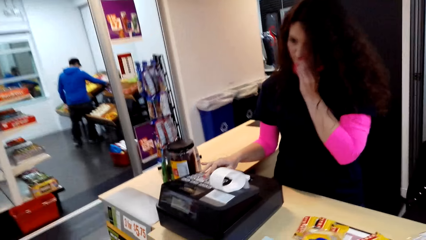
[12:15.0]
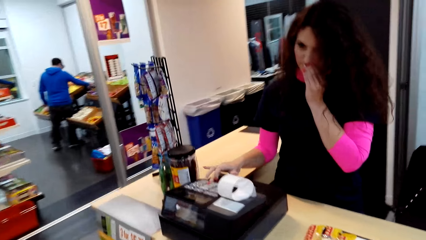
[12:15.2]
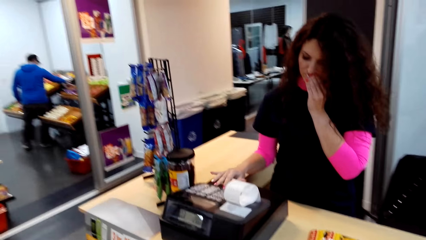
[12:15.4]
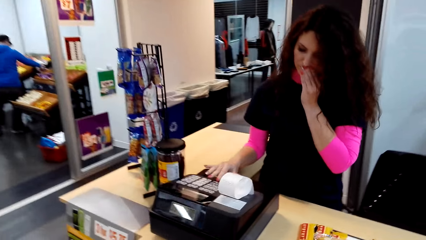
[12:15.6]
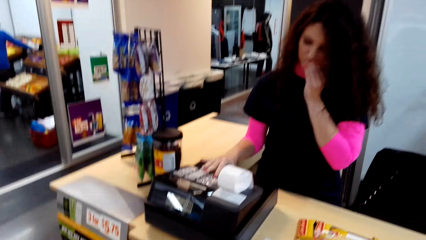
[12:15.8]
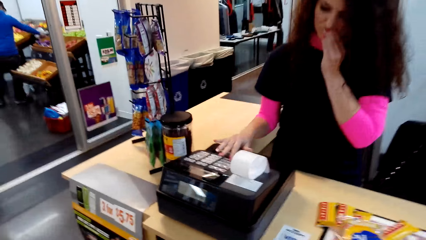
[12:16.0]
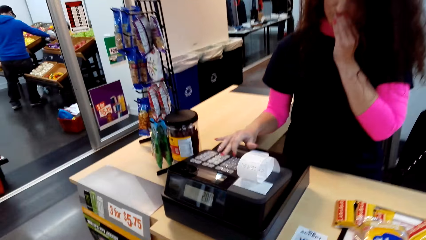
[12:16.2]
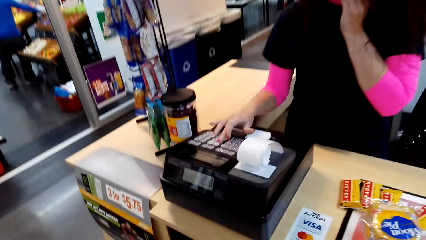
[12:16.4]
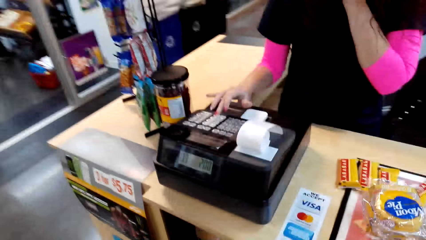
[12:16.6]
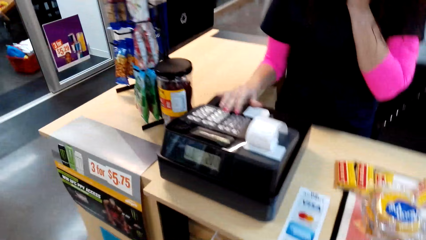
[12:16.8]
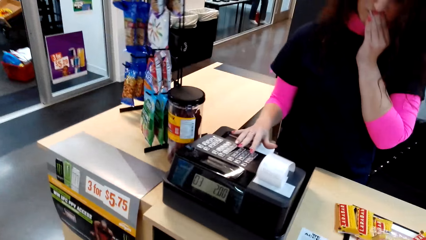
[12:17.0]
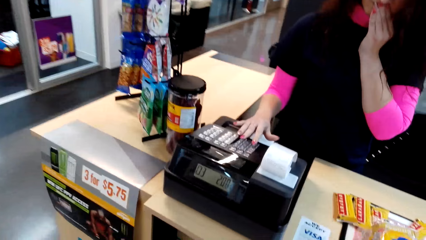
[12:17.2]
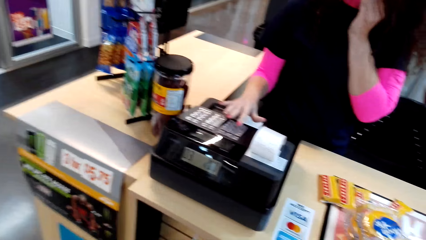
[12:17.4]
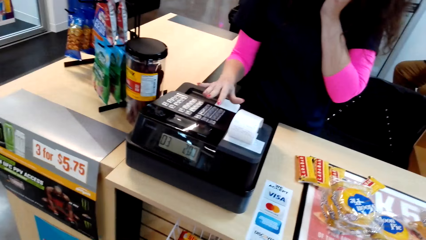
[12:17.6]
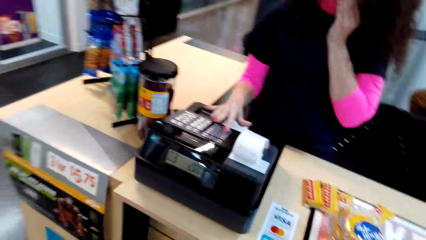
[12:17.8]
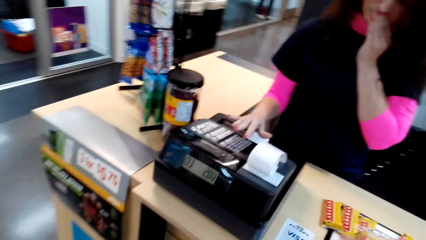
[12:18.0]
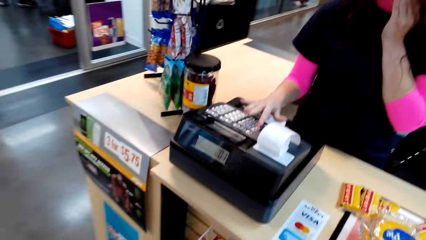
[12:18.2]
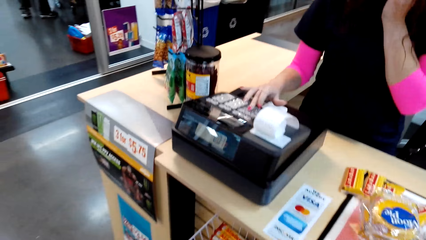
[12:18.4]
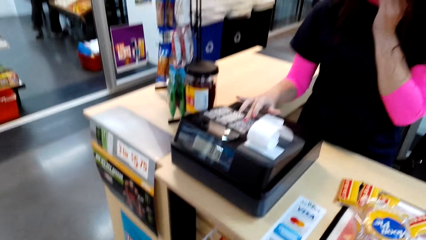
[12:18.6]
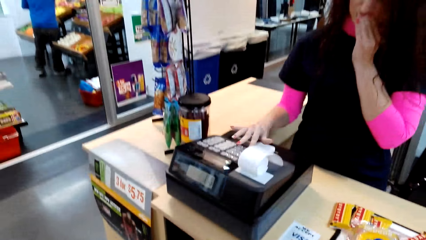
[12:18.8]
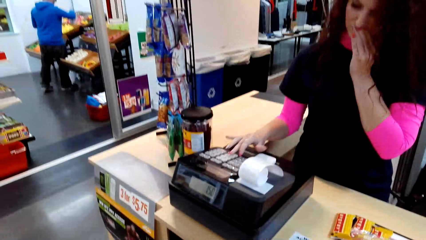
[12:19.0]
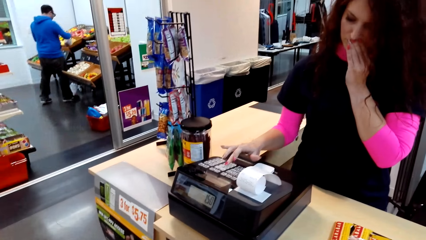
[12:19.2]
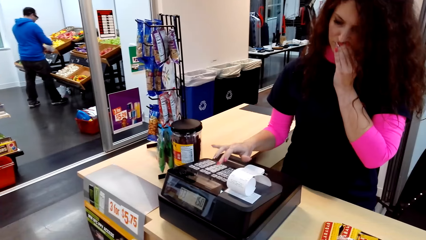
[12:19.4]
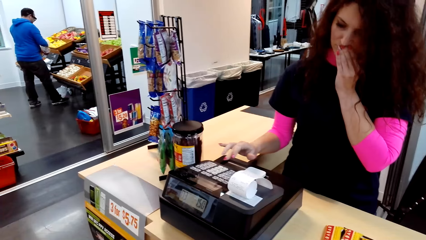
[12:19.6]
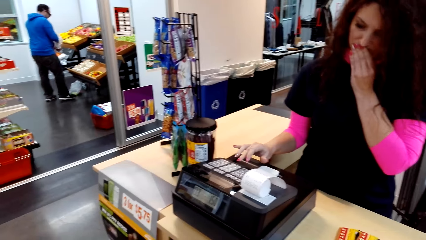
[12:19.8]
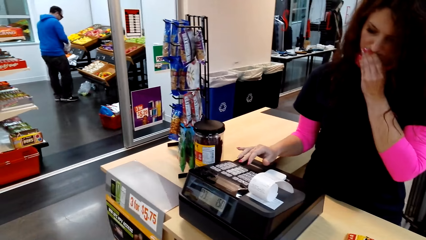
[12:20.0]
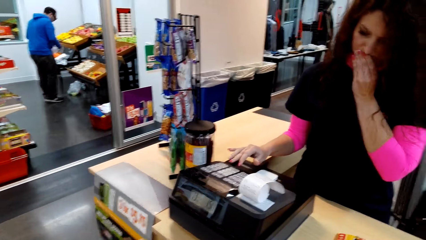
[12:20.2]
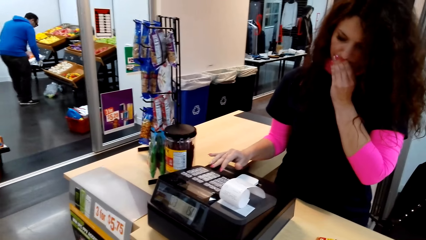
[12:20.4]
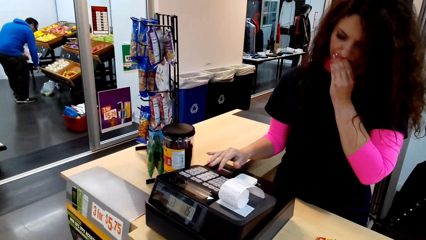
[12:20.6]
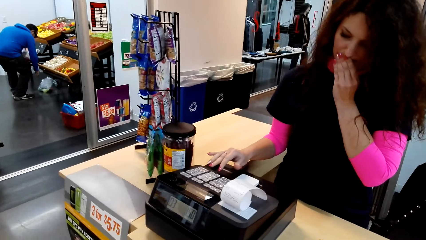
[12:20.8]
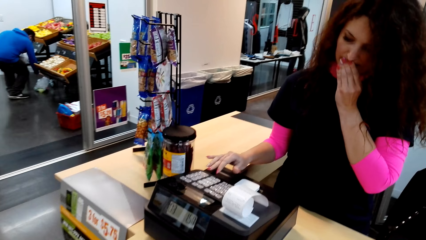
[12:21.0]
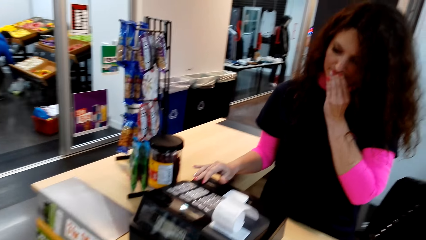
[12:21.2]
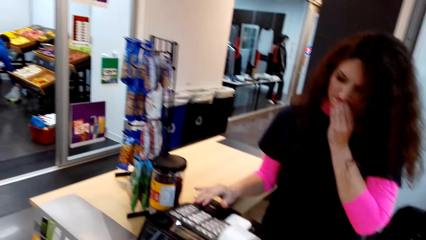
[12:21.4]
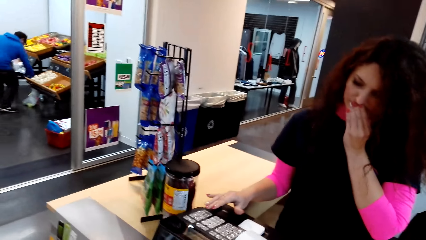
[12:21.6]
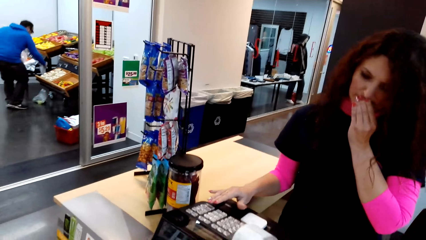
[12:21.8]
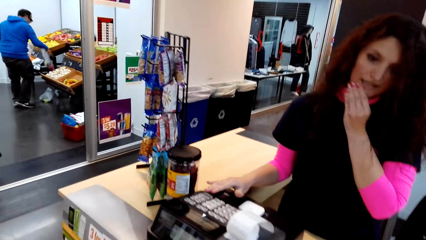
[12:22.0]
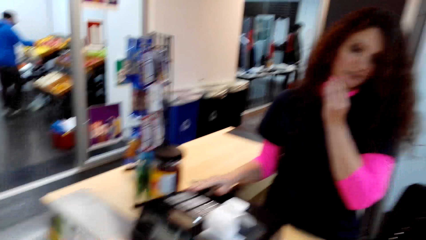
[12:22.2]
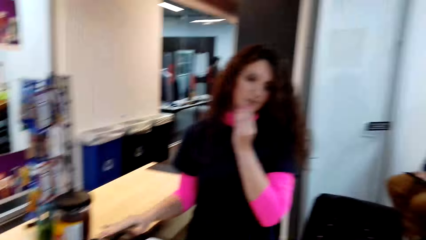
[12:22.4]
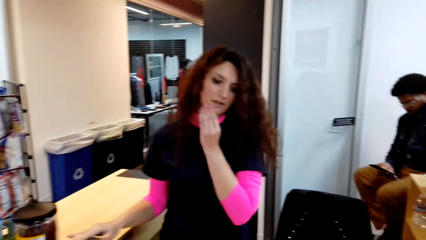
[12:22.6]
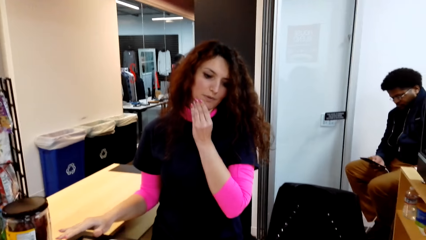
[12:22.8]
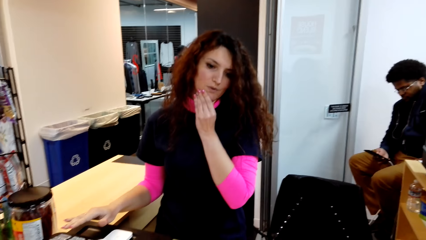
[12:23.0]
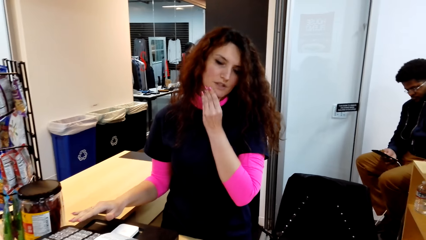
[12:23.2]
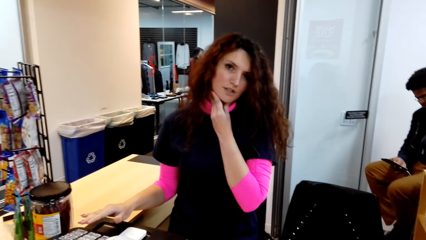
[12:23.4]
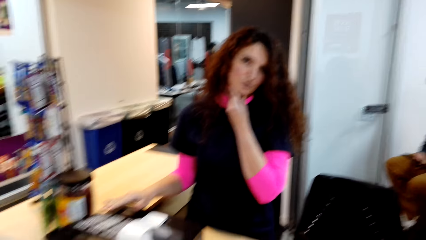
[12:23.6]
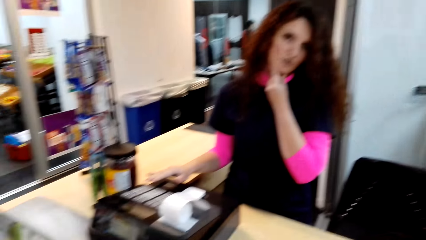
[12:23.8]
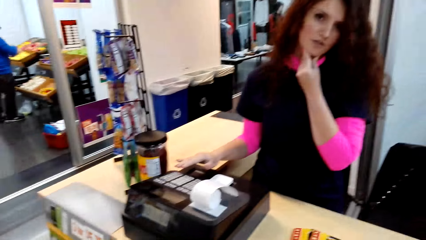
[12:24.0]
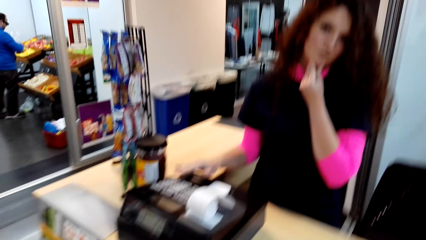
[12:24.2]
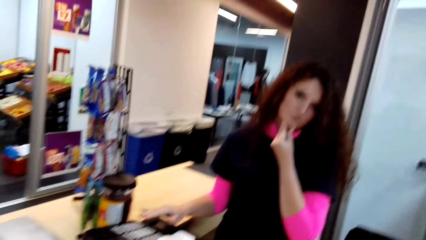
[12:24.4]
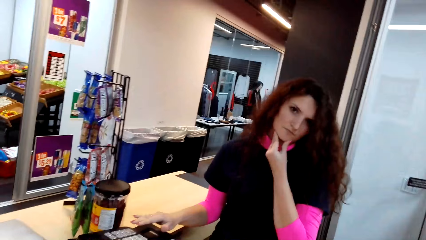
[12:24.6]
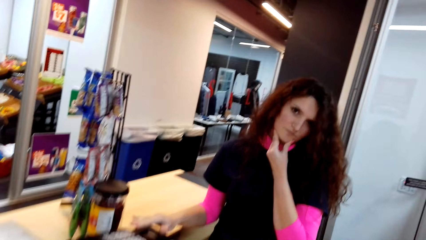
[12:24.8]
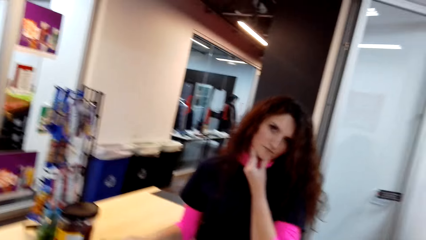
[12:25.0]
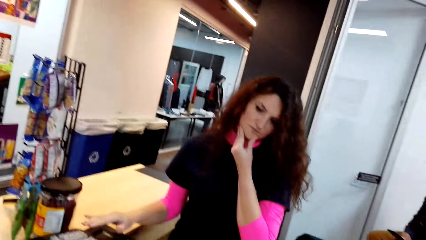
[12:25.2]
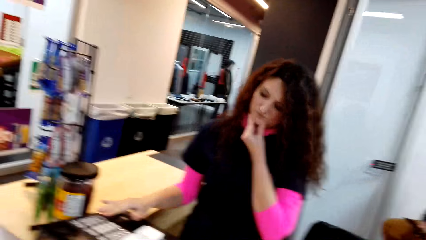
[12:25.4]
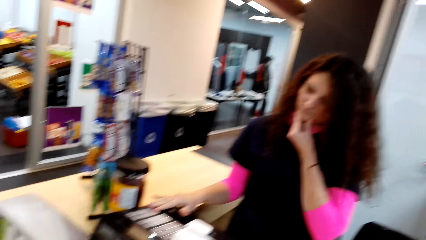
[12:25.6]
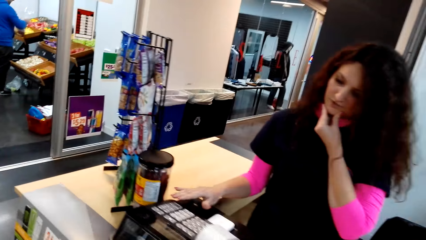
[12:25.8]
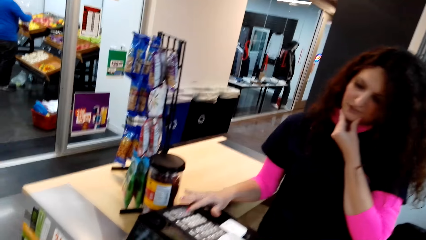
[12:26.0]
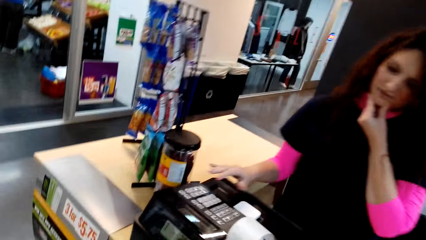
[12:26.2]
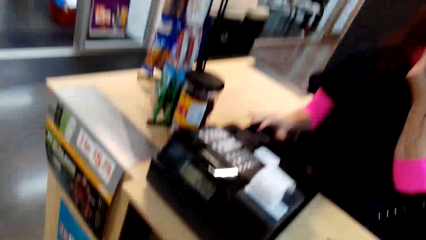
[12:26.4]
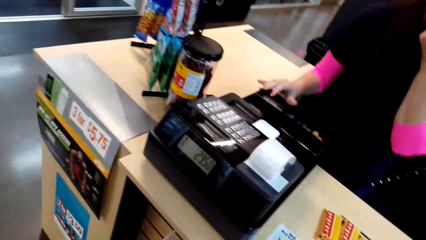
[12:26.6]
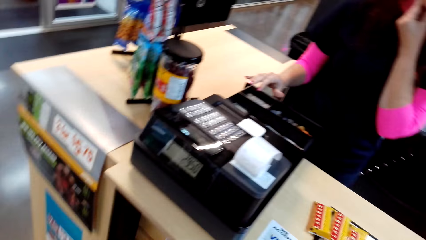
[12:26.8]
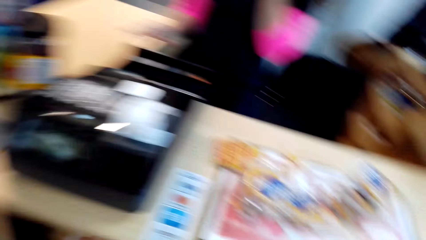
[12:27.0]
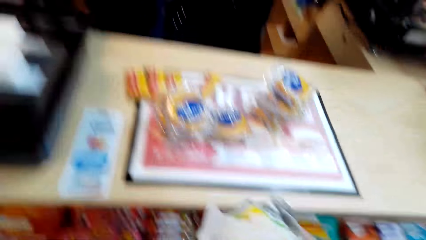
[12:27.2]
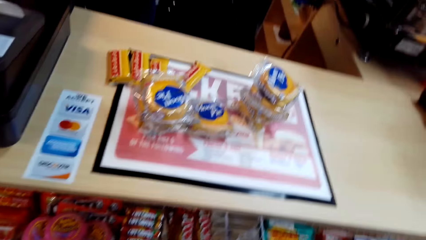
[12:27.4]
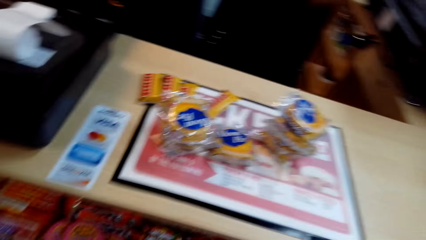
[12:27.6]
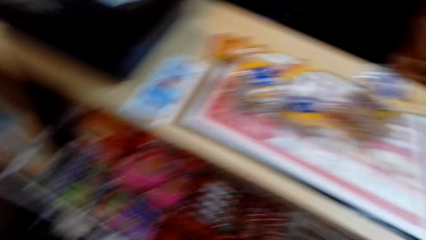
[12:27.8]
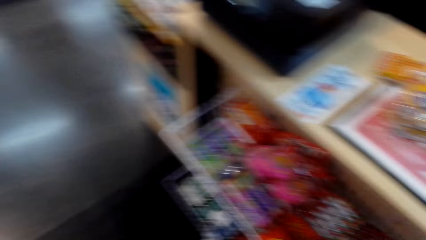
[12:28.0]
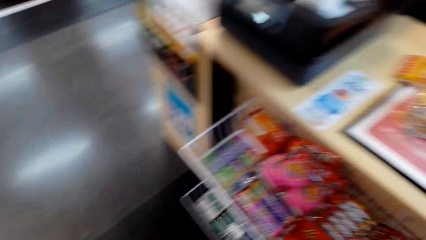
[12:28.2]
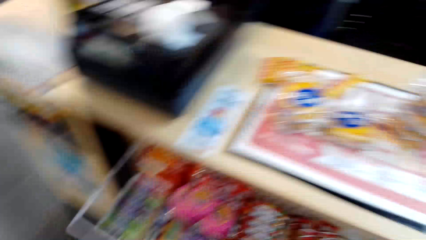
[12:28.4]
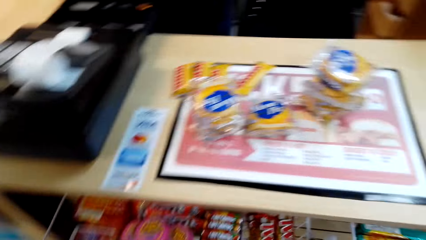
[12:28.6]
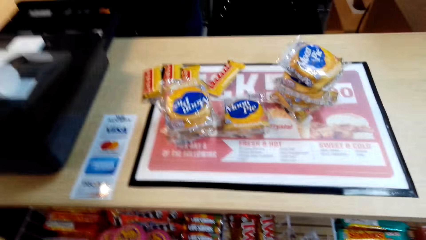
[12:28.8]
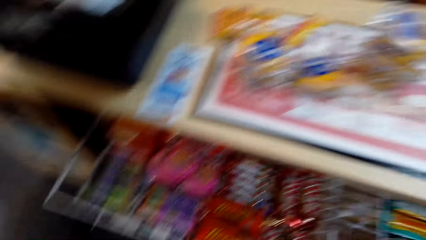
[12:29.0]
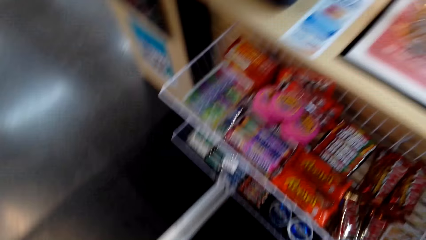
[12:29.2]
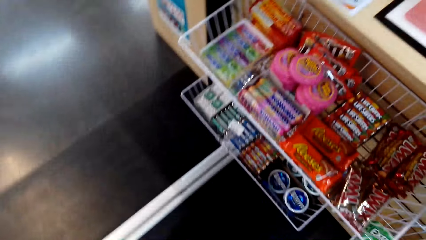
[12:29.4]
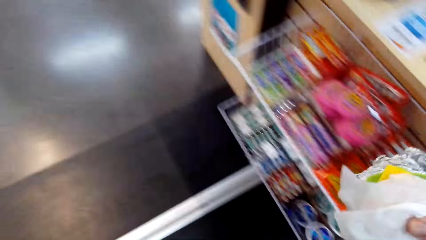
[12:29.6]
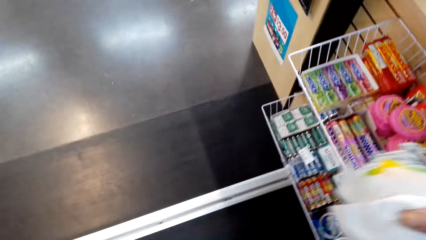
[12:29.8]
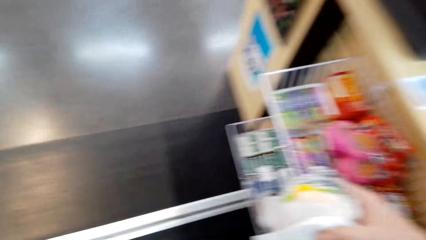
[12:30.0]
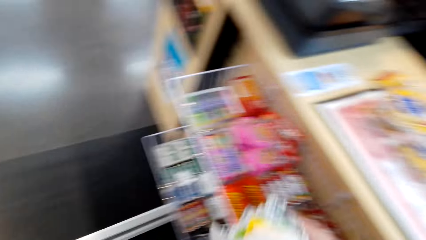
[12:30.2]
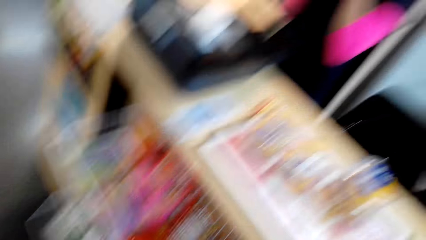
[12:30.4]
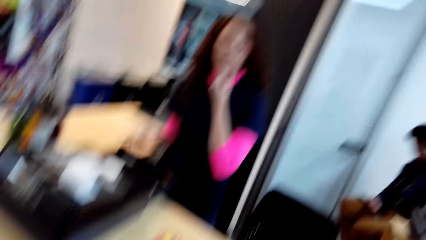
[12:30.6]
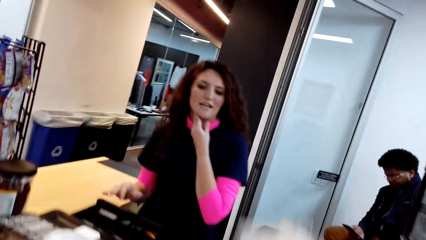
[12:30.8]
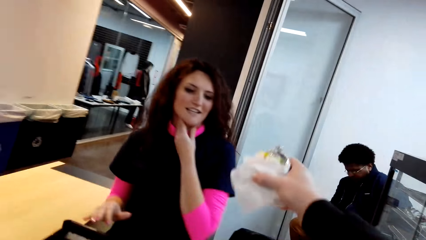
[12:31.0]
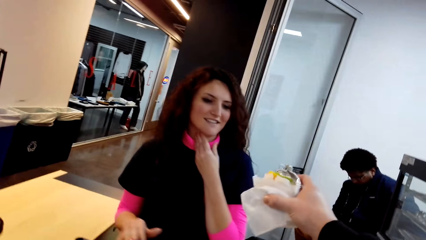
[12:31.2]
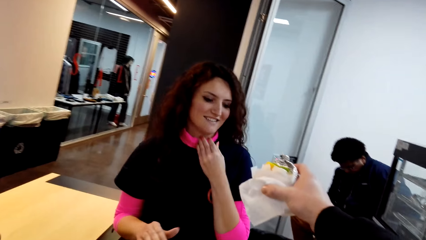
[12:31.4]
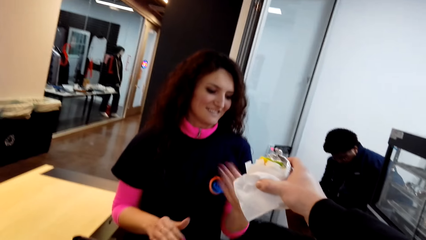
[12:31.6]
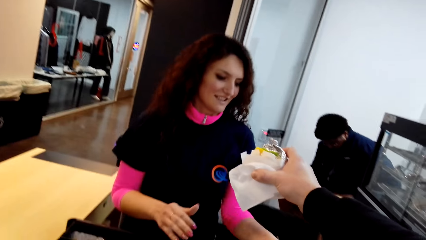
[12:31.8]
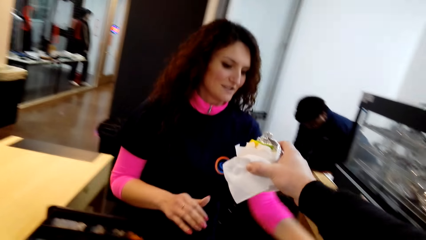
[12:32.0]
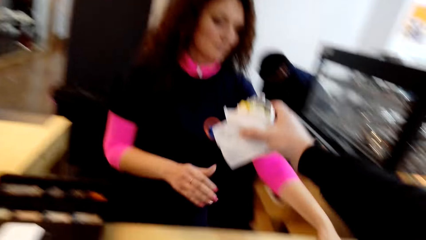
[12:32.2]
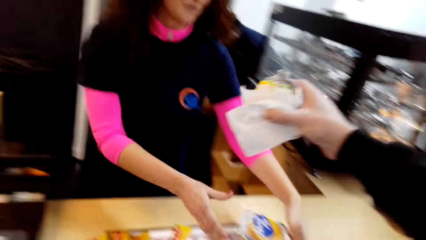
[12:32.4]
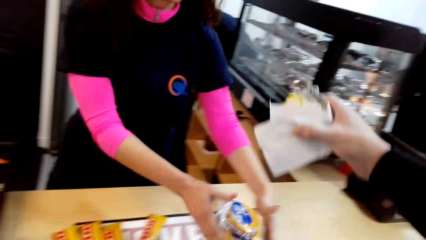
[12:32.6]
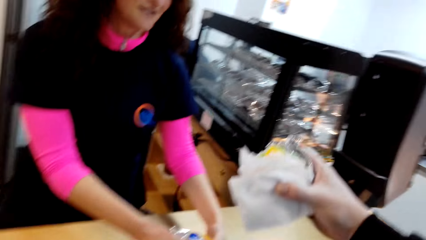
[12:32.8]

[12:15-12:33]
The lady presses the money machine. The lady converses with the camera wearer. The lady presses the machine. The camera wearer moves about. They carry an item. They pass some items to the lady.
